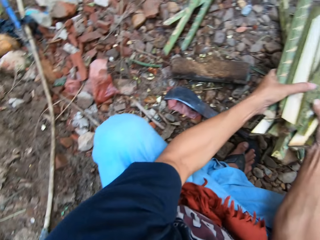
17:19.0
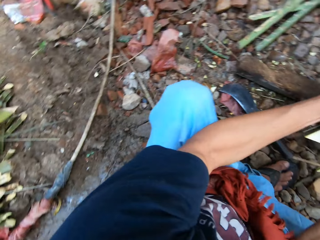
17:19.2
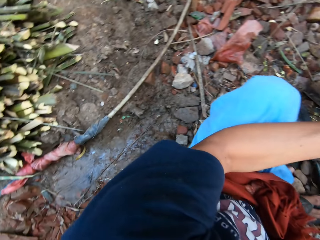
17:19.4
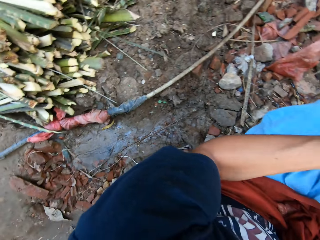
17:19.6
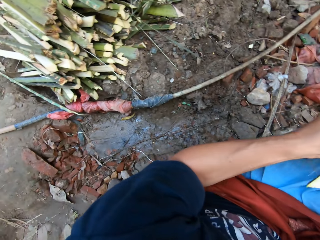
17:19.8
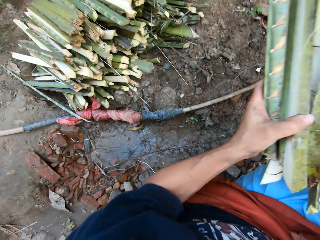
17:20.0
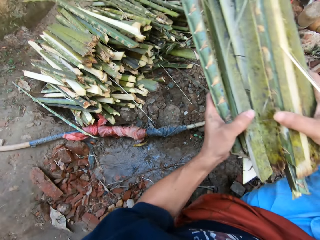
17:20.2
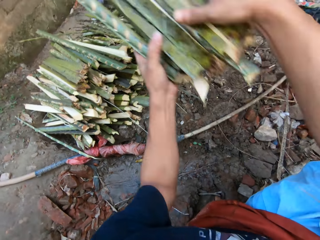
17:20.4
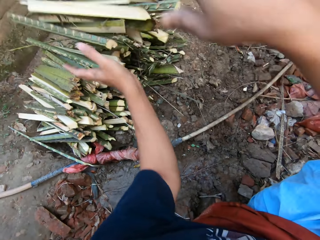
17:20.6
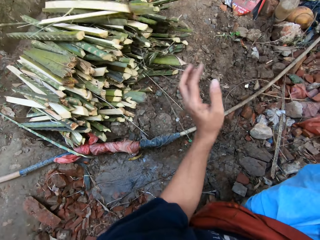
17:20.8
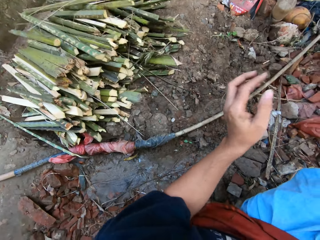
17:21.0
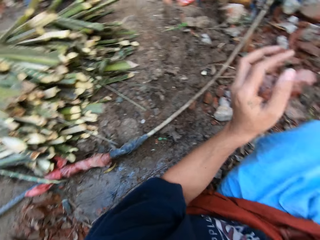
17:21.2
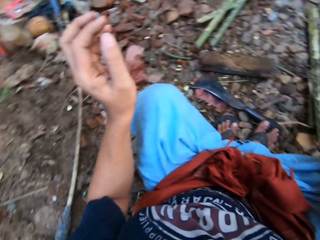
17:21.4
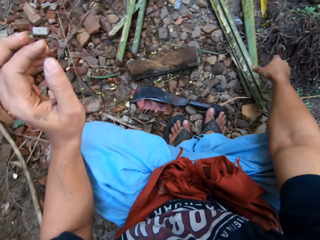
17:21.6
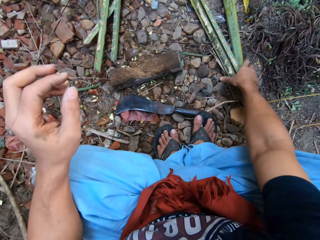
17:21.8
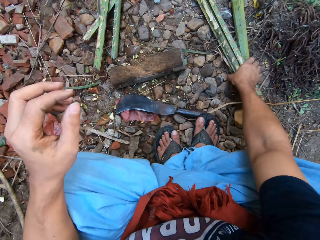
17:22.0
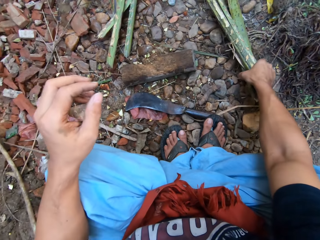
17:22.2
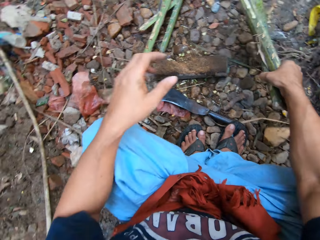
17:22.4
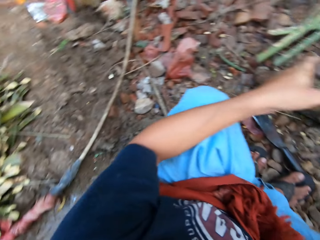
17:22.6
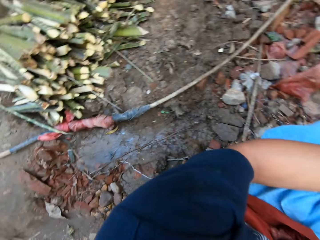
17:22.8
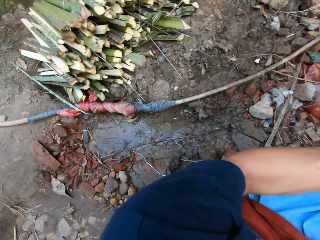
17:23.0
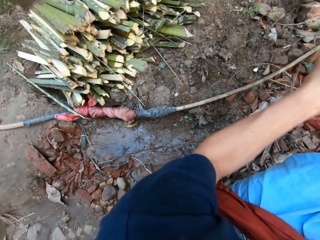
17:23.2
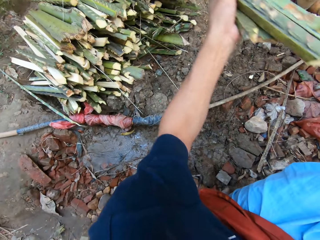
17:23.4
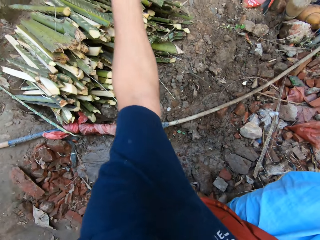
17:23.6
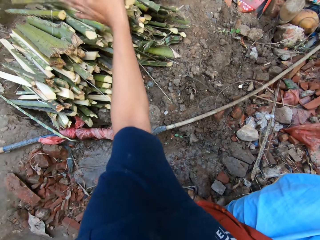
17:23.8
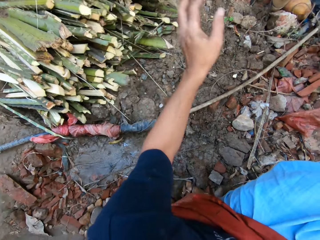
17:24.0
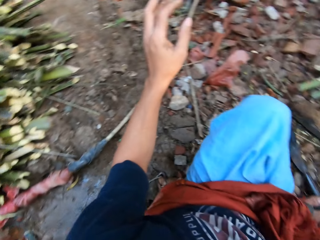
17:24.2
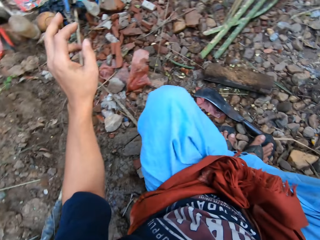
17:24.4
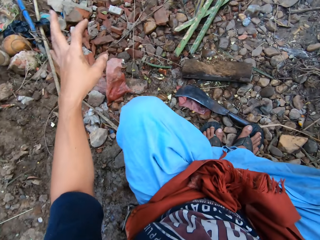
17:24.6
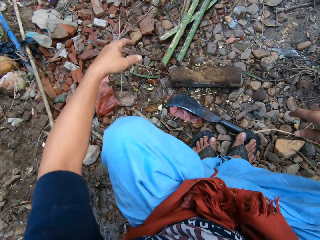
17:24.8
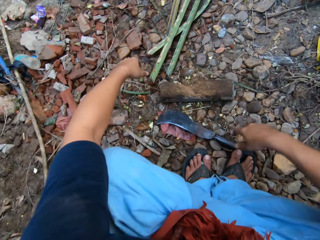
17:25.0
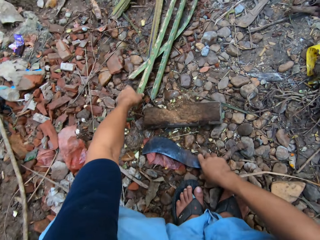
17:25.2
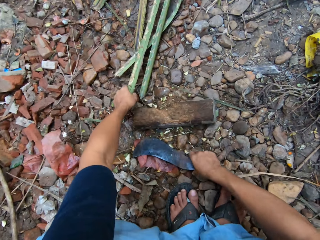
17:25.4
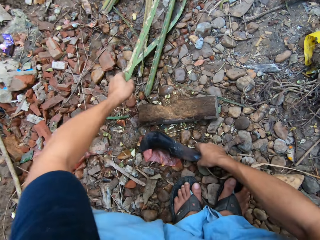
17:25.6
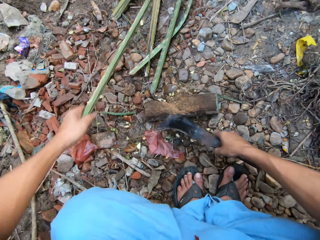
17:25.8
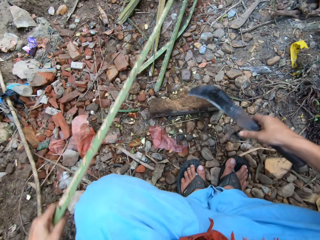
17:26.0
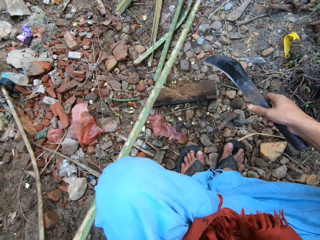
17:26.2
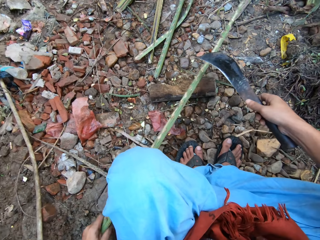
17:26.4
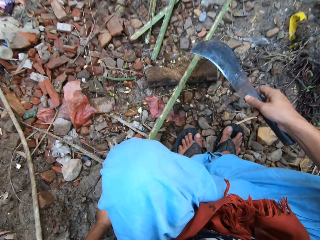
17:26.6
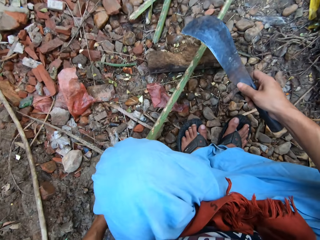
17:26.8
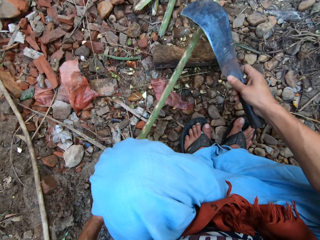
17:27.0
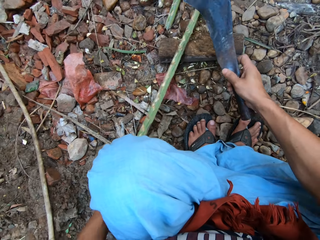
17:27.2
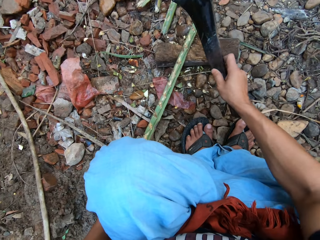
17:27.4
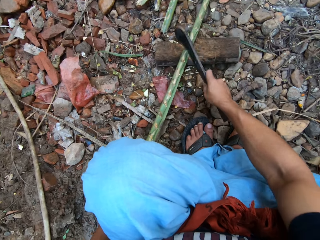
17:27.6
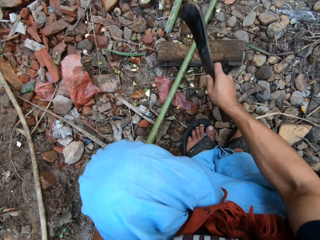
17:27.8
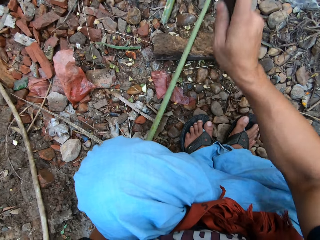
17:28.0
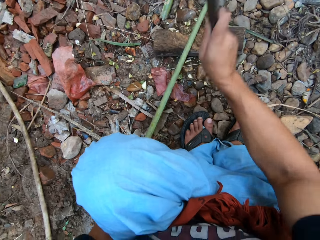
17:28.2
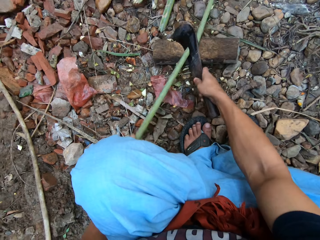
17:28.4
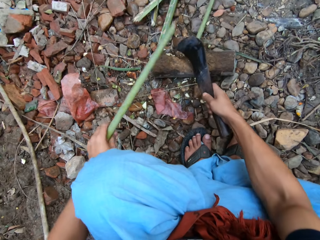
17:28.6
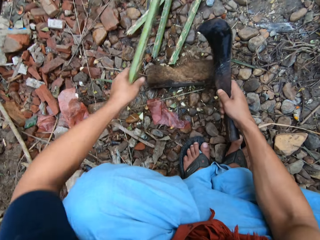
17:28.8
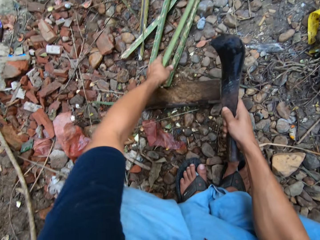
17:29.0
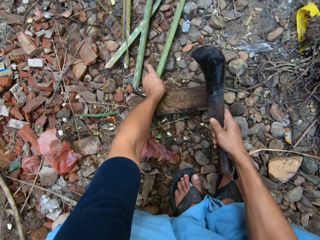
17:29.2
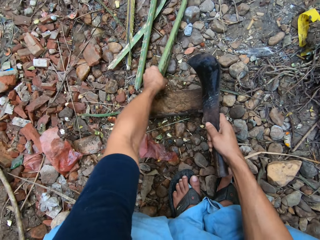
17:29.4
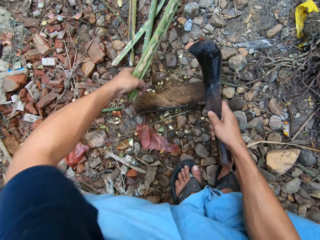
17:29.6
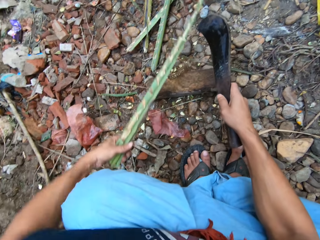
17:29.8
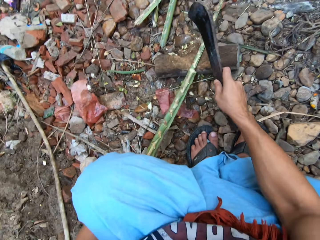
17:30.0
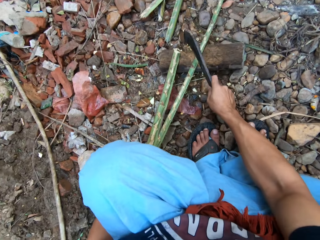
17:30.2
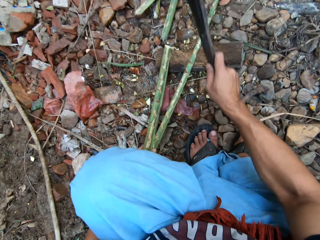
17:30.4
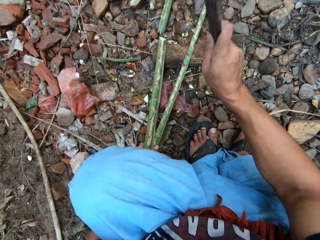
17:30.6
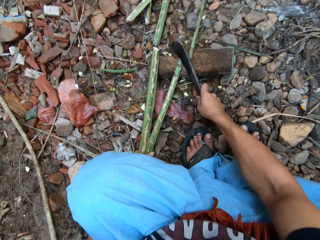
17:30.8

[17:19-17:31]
The camera wearer gathers the split bamboo from the ground with both hands. He throws the split bamboo on the pile of short bamboo with both hands. He picks up split bamboo from the floor with his right hand. He throws the split bamboo on the pile of short bamboo with his left hand. He picks up a bamboo from the bunch of bamboo with his left hand. He cuts the long bamboo on the cutting block with the pruning knife in his right hand. He adjusts the long bamboo with his left hand.

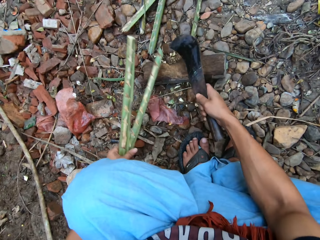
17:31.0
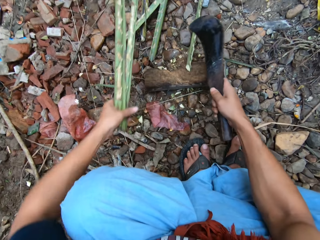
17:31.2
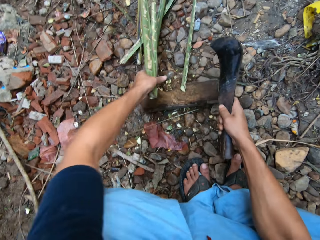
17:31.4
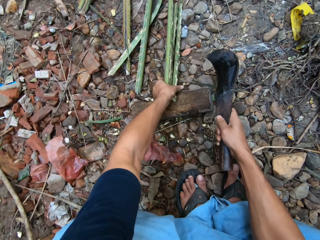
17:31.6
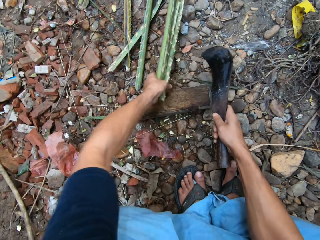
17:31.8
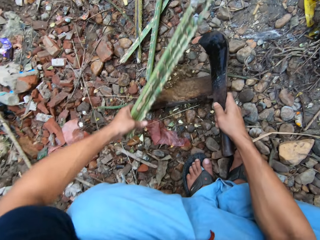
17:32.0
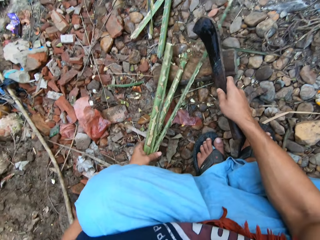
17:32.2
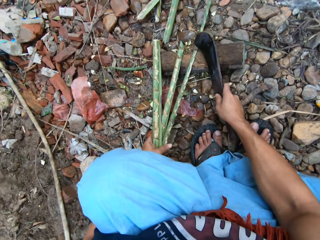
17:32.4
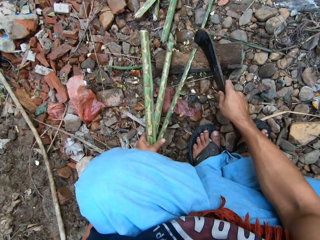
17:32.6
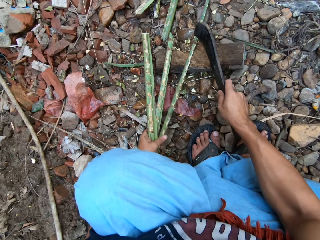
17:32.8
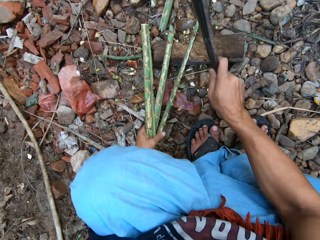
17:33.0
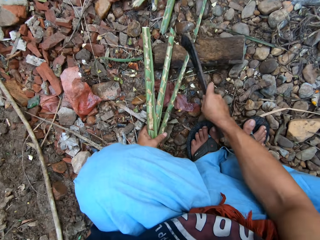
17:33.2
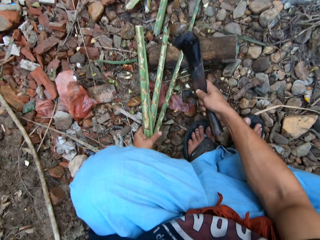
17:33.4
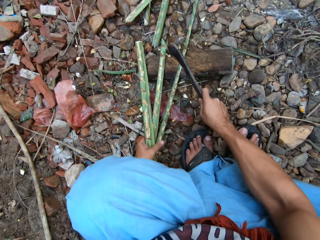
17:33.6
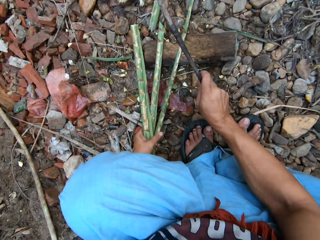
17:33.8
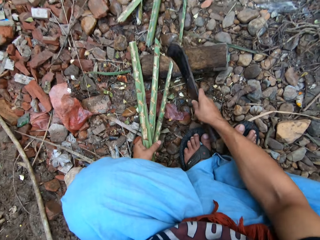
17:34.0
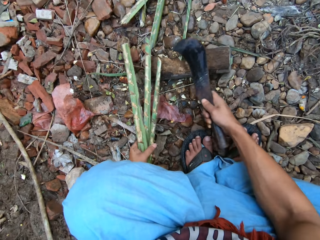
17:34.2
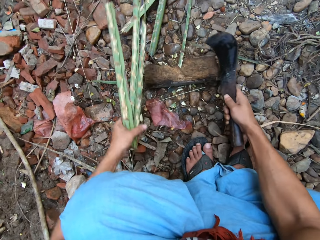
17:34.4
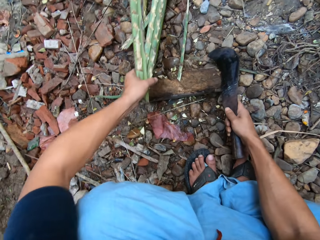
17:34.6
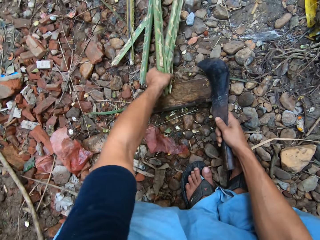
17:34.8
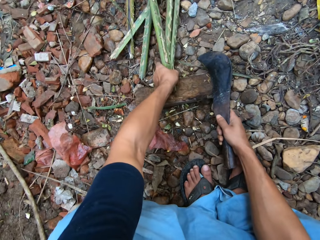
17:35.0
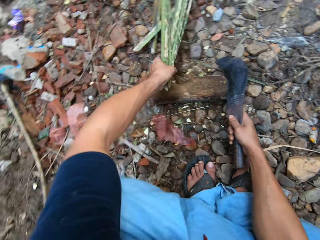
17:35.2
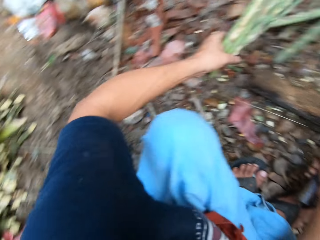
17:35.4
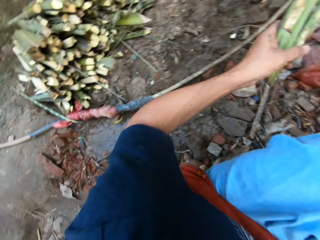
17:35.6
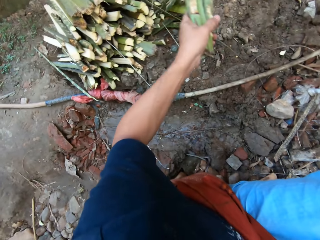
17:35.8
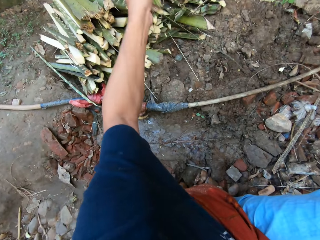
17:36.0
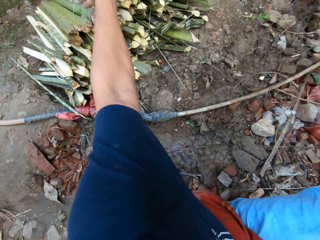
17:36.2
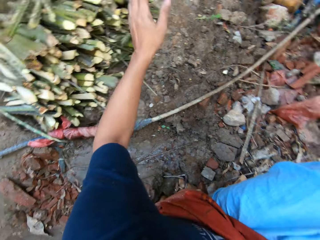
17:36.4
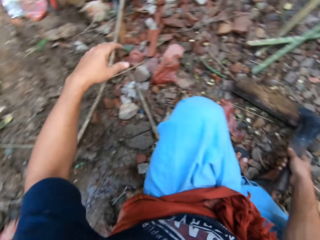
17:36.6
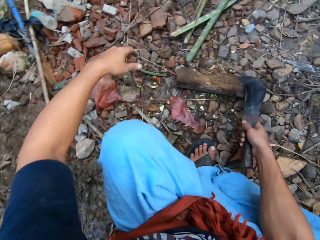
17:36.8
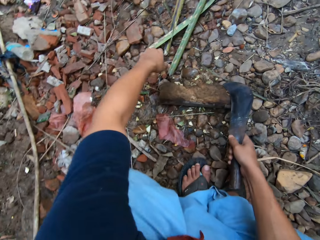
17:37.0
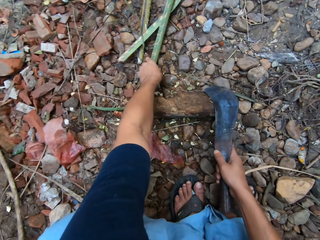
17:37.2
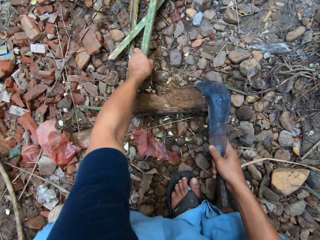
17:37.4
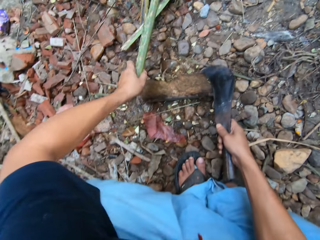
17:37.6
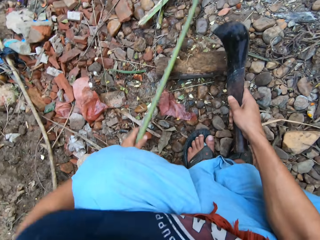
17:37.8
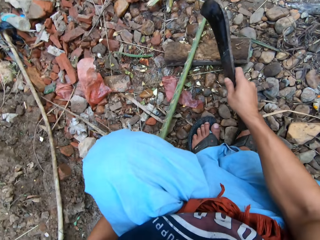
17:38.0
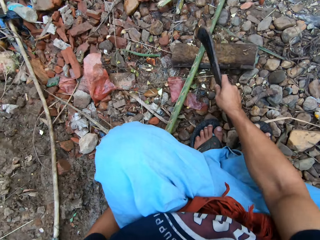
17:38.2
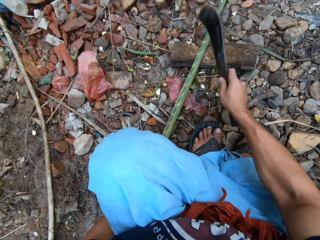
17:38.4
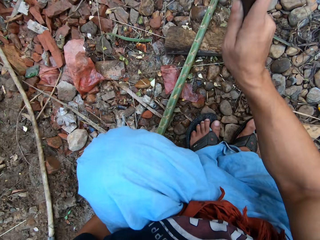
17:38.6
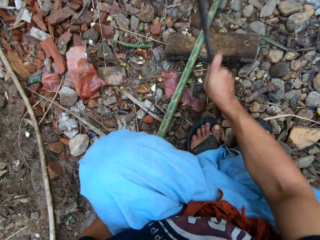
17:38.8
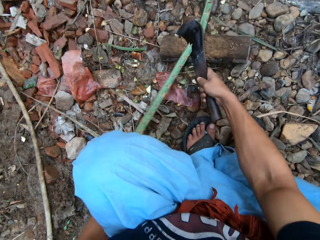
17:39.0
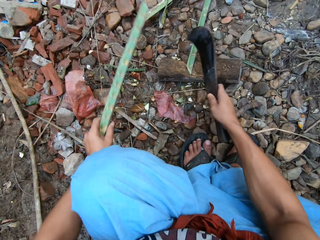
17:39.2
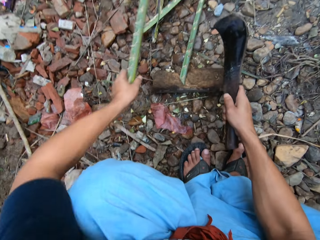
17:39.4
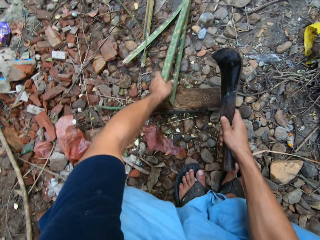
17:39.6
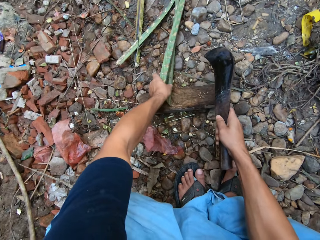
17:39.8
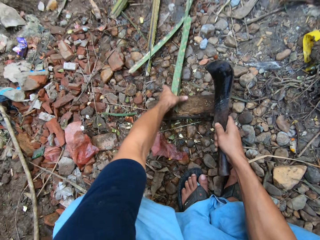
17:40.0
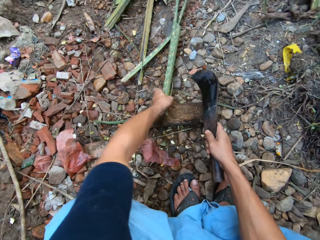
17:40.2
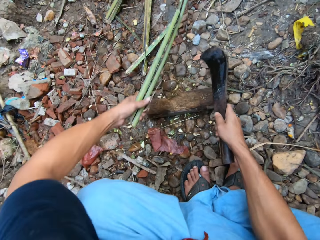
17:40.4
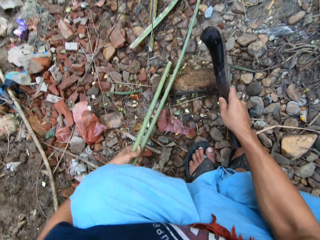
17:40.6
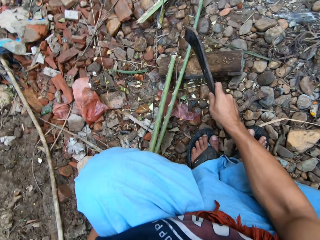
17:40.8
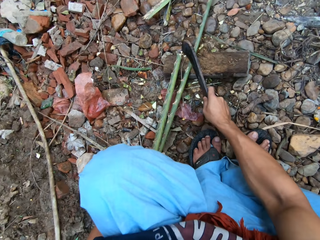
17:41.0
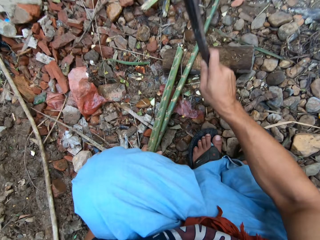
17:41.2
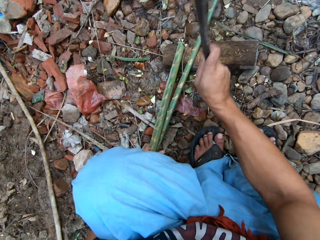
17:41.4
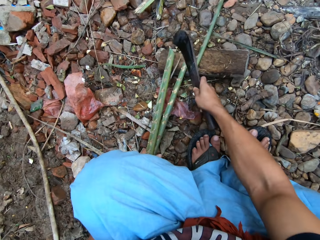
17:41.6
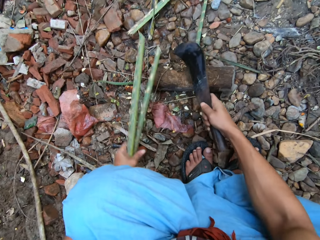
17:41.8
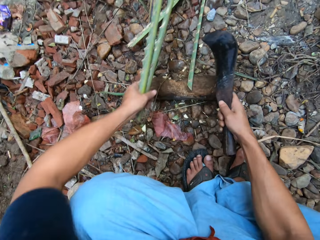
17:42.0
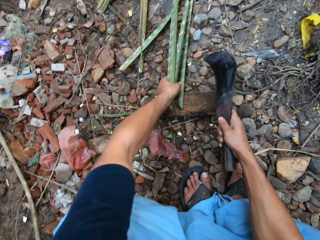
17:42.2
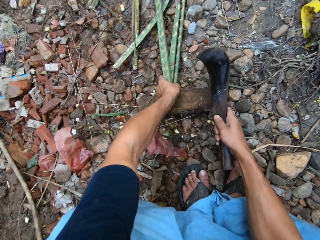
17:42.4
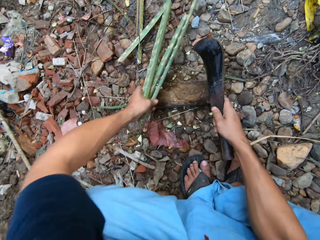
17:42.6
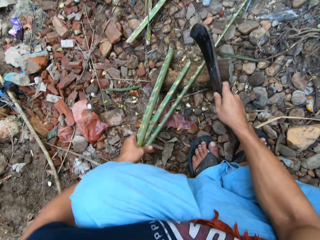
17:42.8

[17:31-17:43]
The camera wearer cuts the long bamboo on the cutting block with the pruning knife in his right hand. He adjusts the long bamboo with his left hand. He cuts the long bamboo on the cutting block with the pruning knife in his right hand. He gathers the short bamboo with his left hand. He drops the bamboo on the pile of bamboo with his left hand. He picks up a bamboo from the bunch of bamboo with his left hand. He cuts the long bamboo on the cutting block into pieces with the pruning knife in his right hand. He adjusts the long bamboo with his left hand. He cuts the long bamboo on the cutting block with the pruning knife in his right hand. He adjusts the long bamboo with his left hand.
